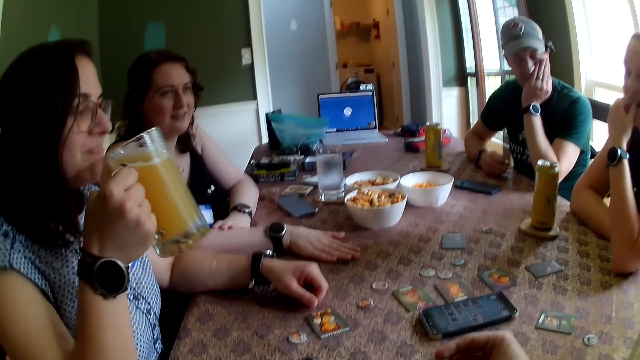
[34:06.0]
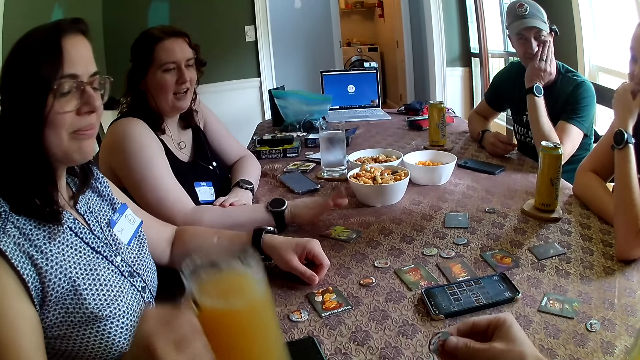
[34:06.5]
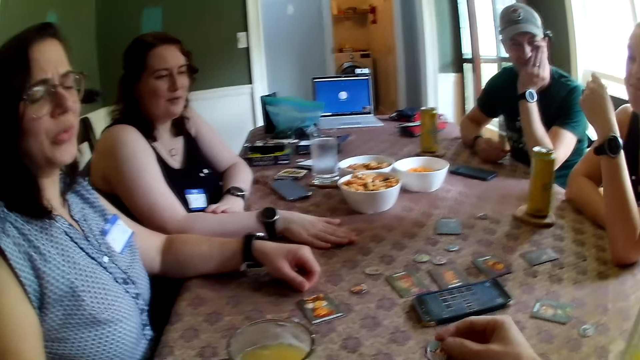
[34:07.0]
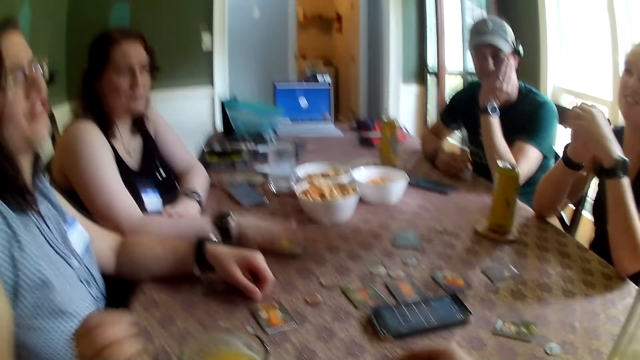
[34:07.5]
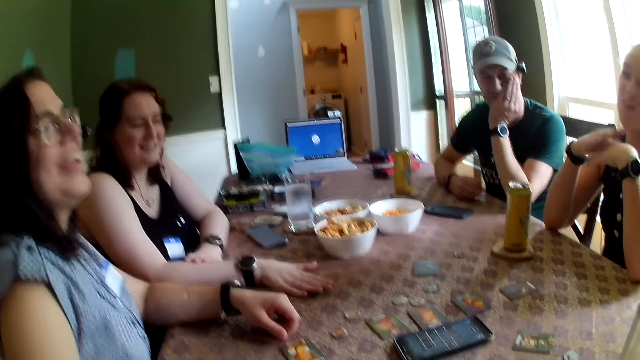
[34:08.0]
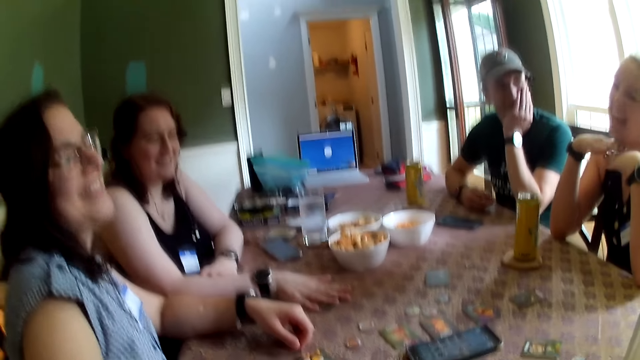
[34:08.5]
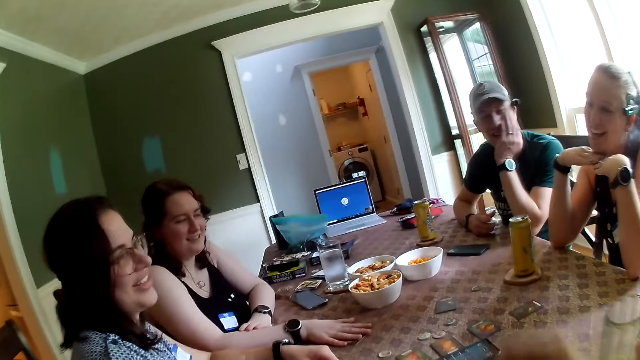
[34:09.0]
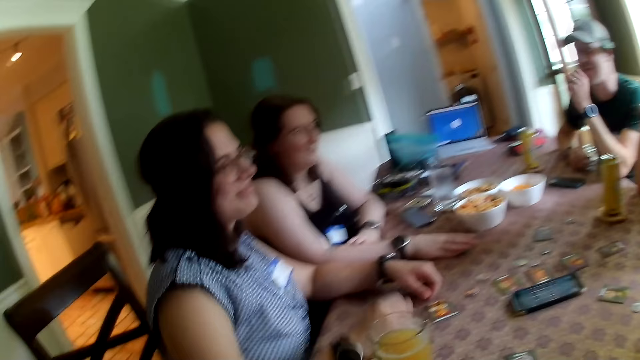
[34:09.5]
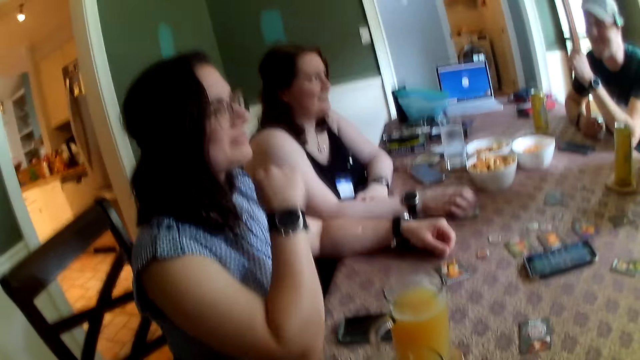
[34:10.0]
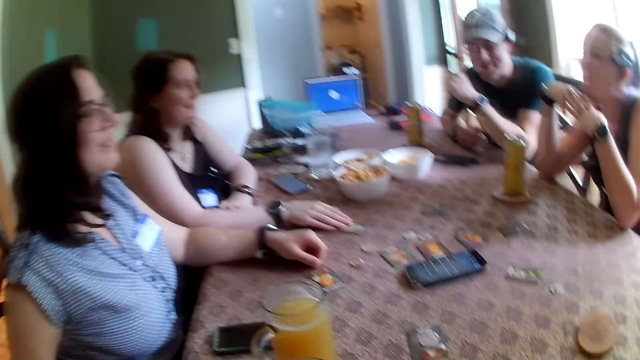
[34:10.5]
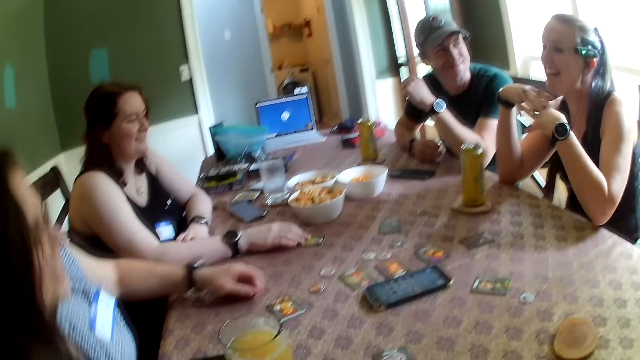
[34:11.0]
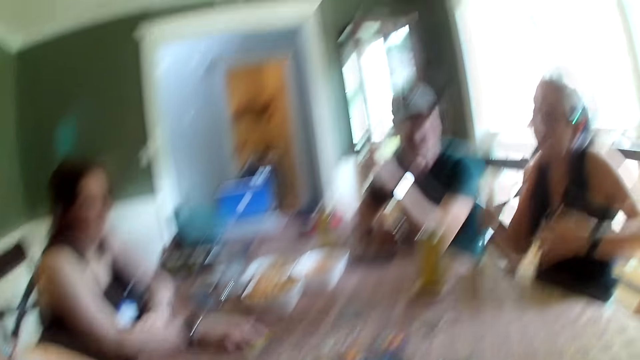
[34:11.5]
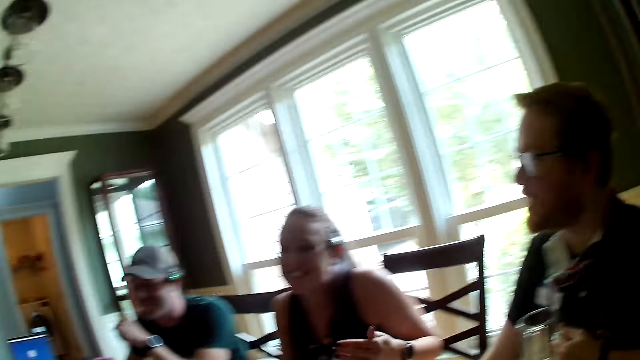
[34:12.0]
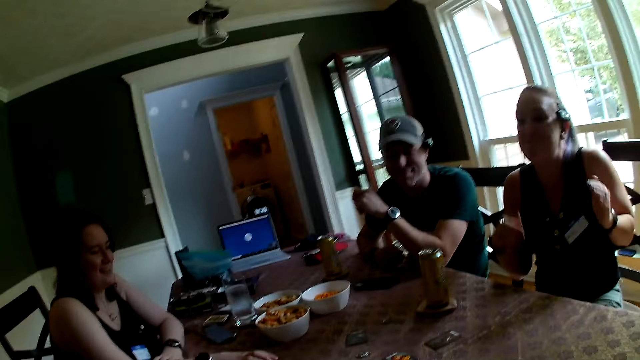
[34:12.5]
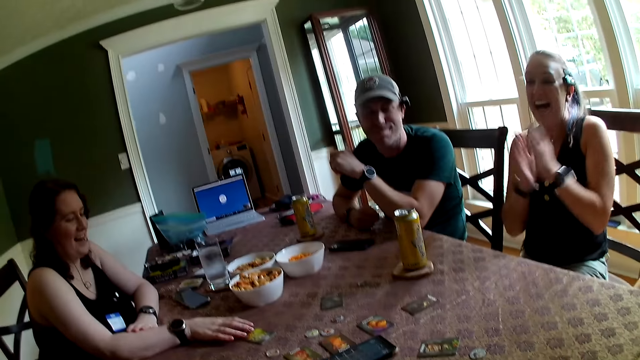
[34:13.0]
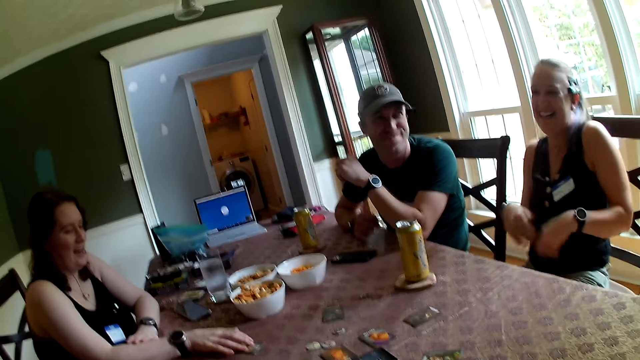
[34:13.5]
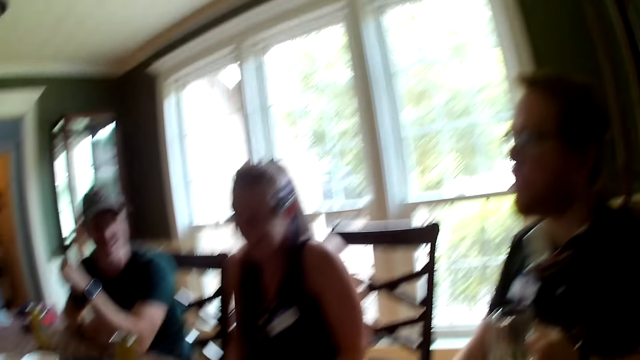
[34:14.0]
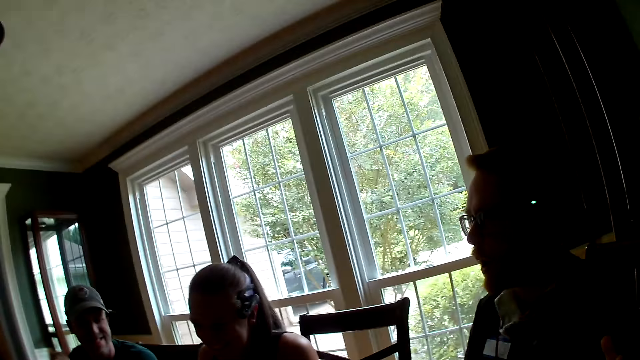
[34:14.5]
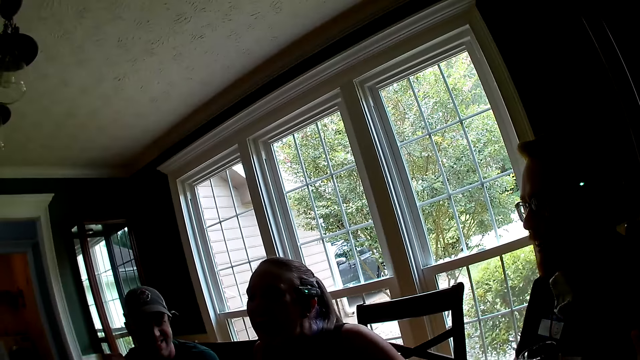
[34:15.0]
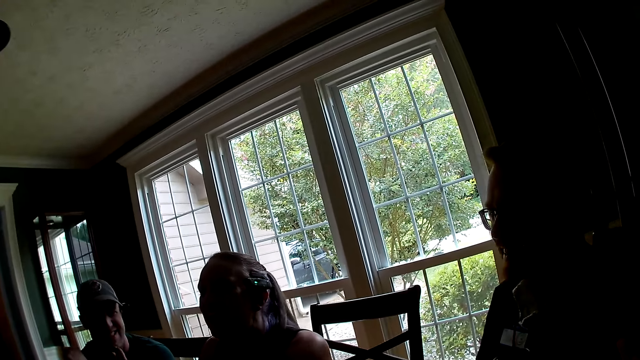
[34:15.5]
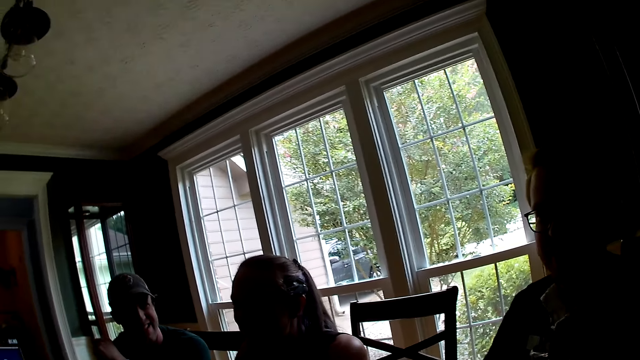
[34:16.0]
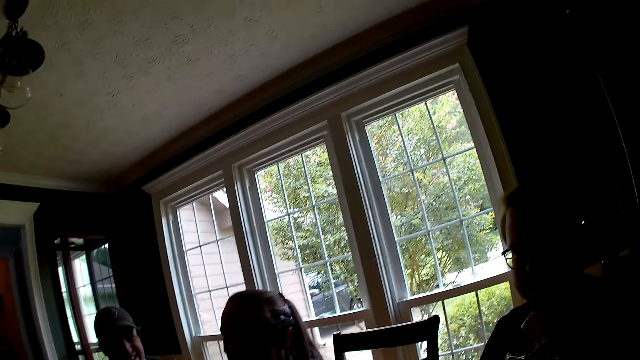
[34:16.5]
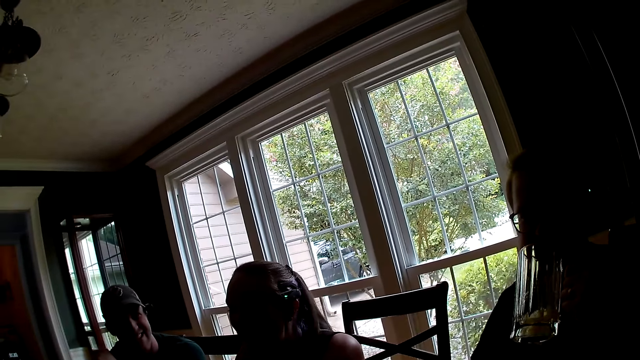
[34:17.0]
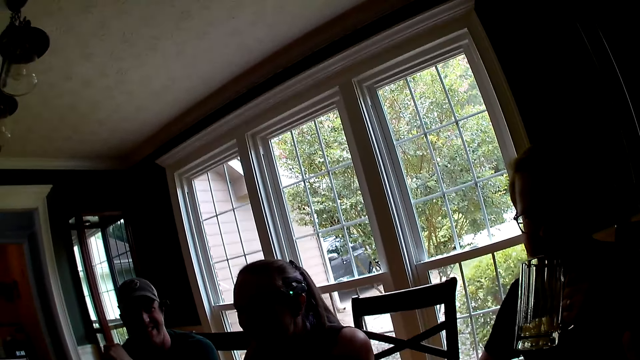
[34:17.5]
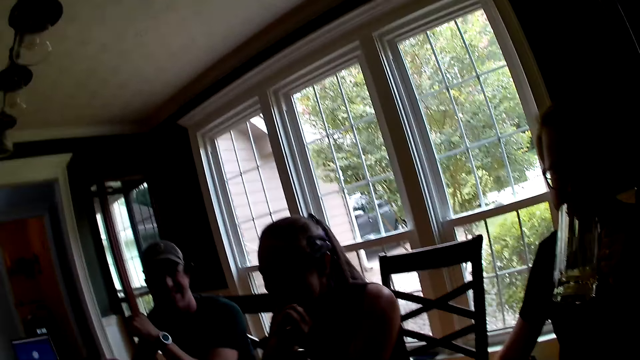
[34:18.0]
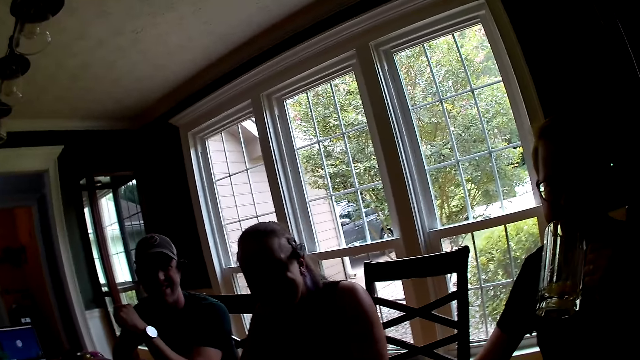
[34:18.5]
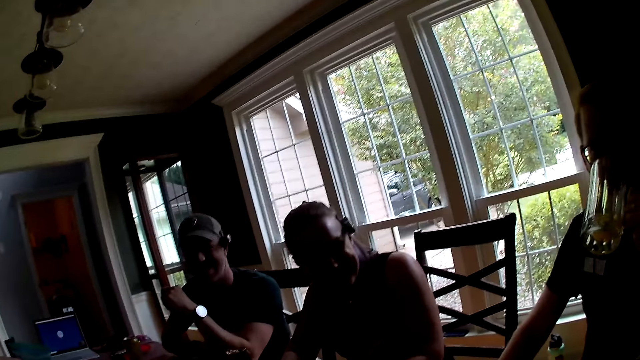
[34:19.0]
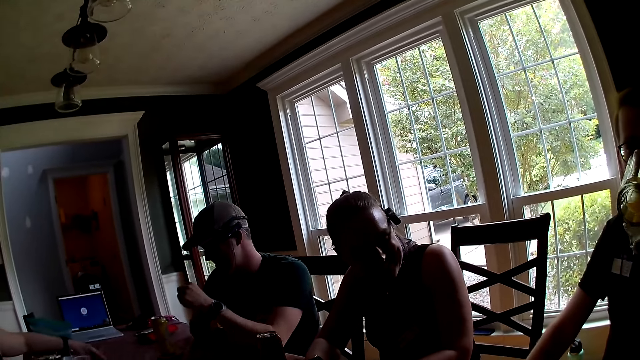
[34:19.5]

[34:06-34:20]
The third woman taps the card on the table with her right hand. The camera wearer rolls a token chip in his right hand. The second woman drops the juice cup on the table with her right hand. The first woman claps both hands. The other man drinks juice from the cup in his left hand. The first woman interacts with the camera wearer, the other man, the third woman, the first man and the second woman at the table.

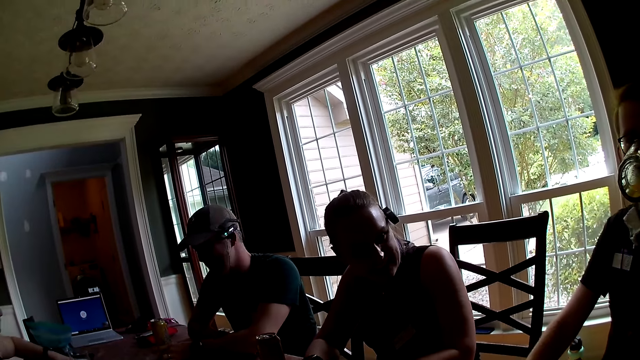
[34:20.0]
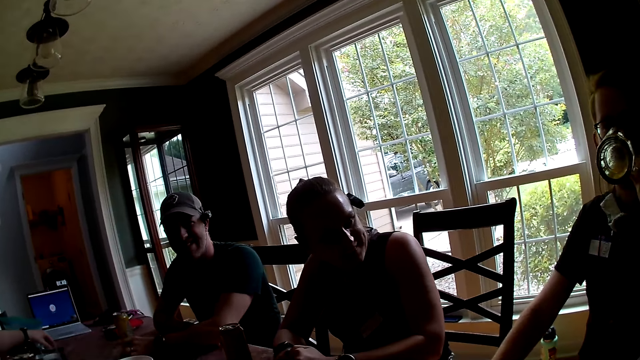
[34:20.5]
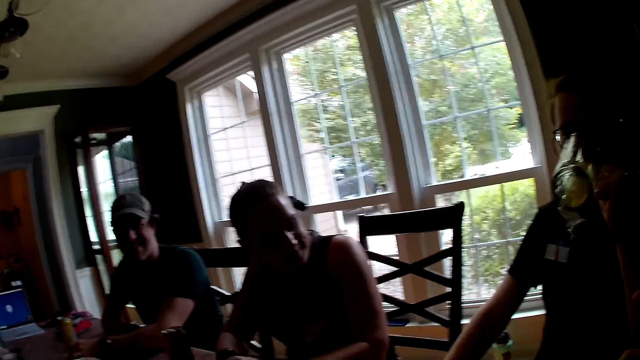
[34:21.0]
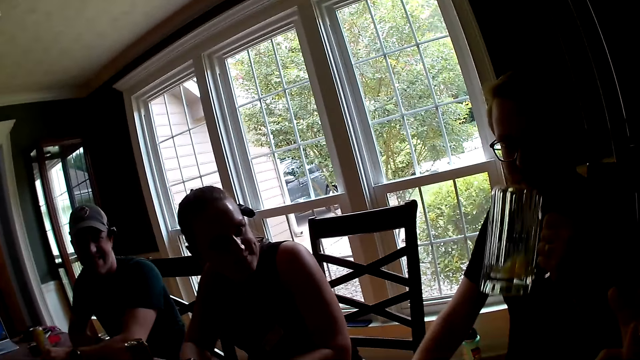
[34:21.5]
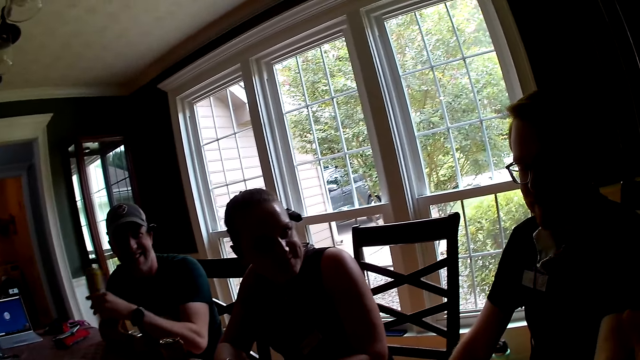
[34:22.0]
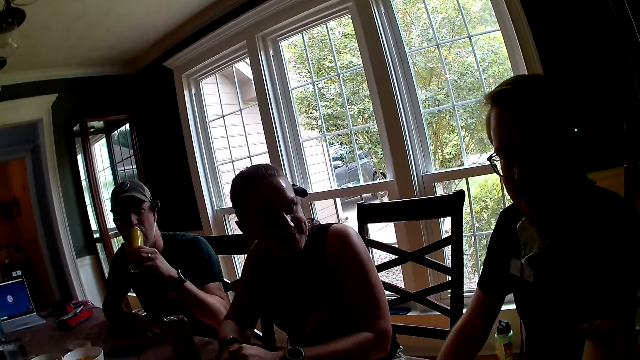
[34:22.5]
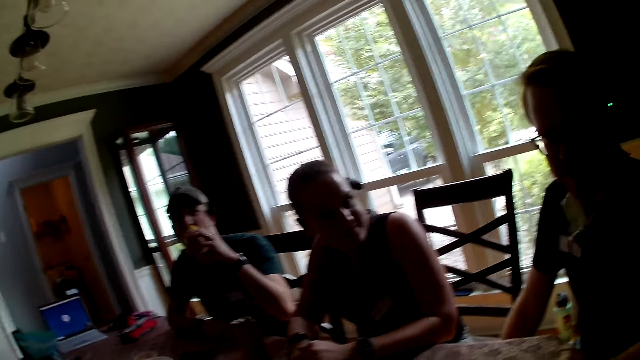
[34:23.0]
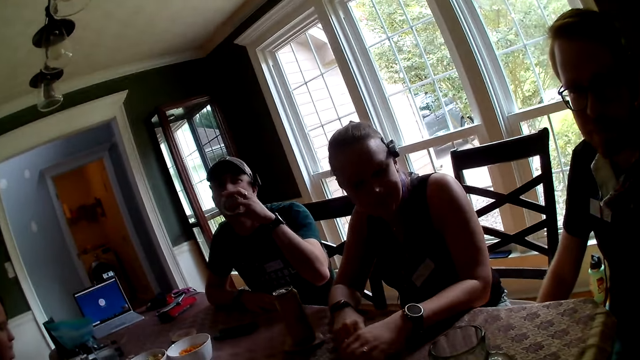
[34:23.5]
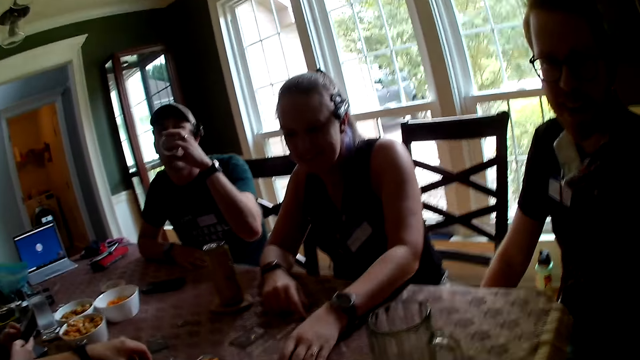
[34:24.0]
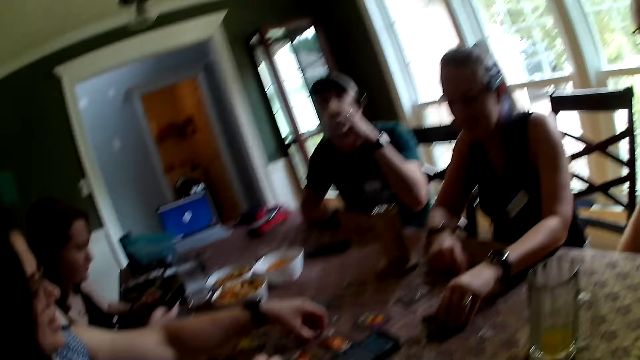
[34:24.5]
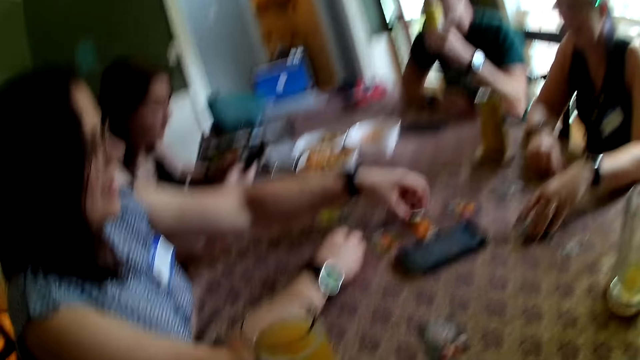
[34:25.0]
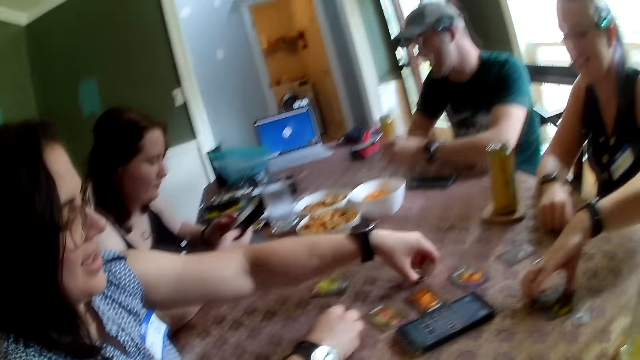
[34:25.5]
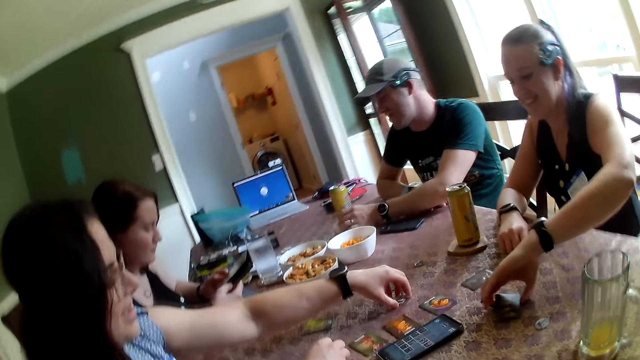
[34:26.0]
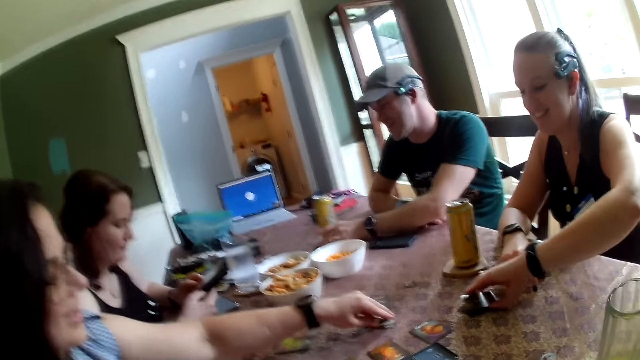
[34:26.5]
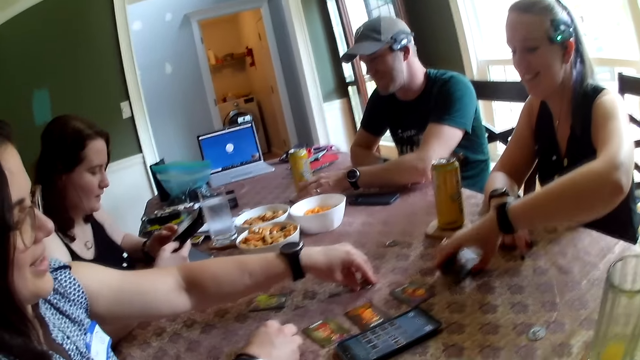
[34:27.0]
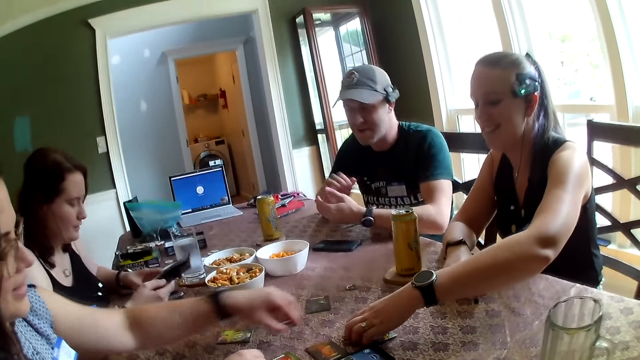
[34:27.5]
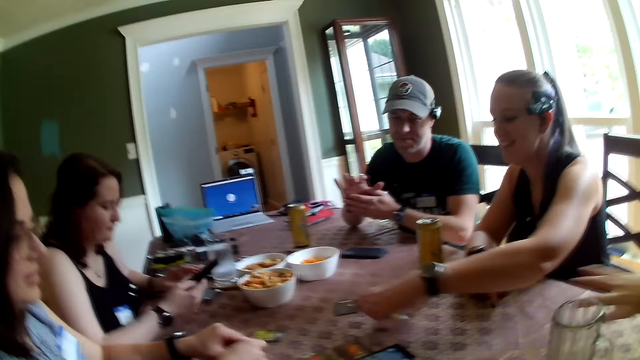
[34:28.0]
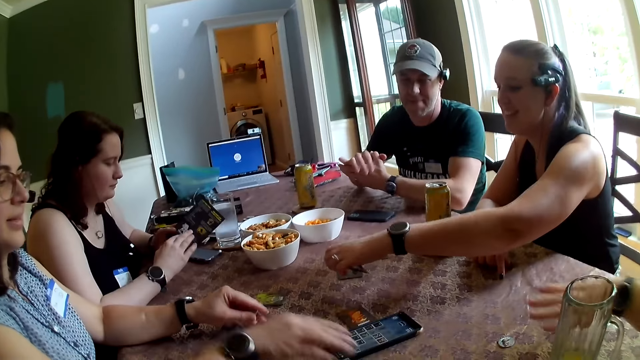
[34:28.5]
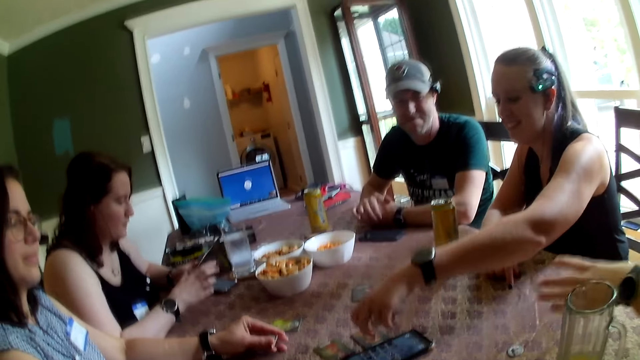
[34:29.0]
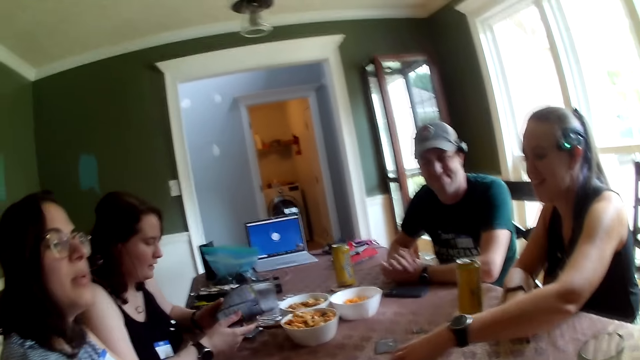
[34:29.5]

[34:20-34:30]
A man picks up the juice can on the table with his left hand. Another man drops the cup on the table with his left hand. The first man drinks the juice in the can in his left hand. A woman moves some card on the table with her left hand. Another woman picks up the token chips on the table with her left hand. A third woman reads through a flyer in both hands.
